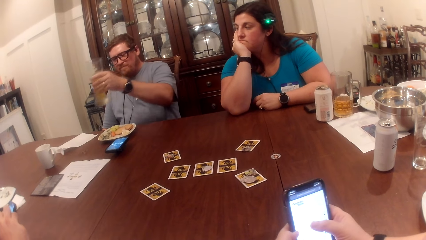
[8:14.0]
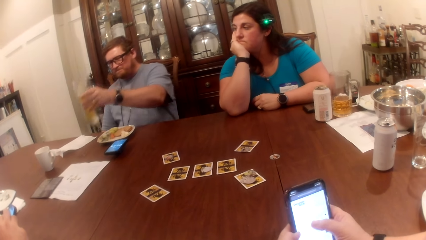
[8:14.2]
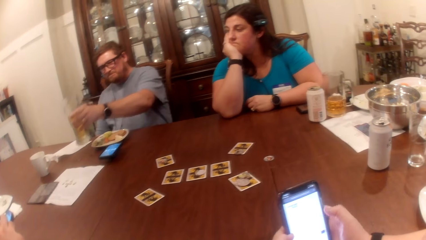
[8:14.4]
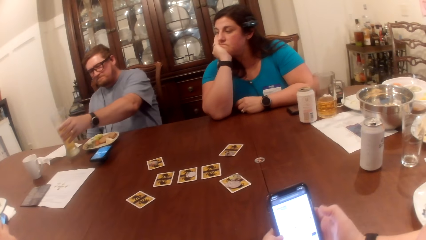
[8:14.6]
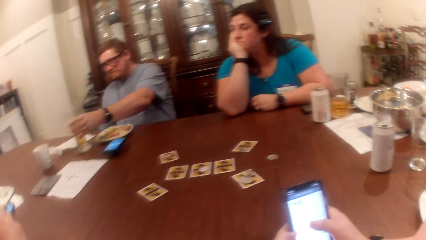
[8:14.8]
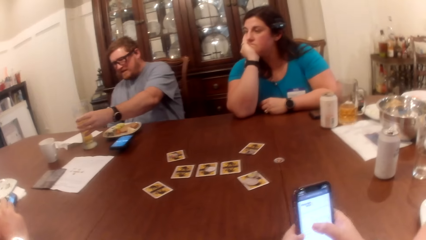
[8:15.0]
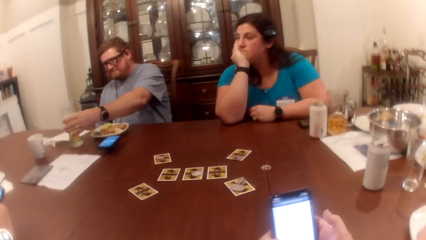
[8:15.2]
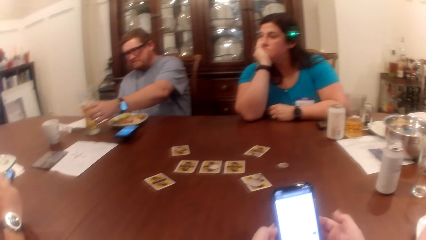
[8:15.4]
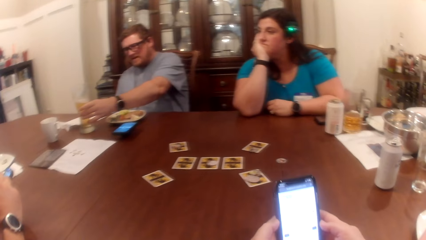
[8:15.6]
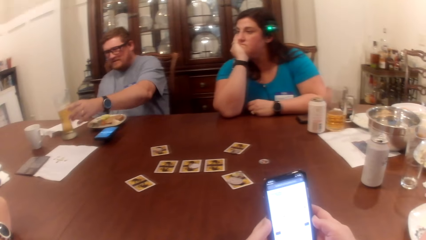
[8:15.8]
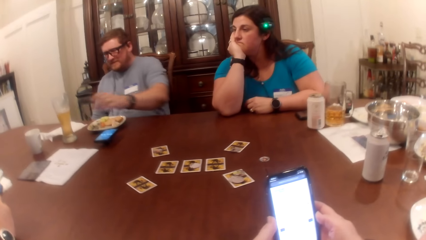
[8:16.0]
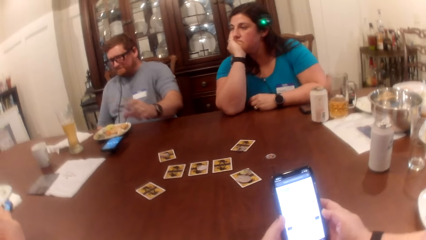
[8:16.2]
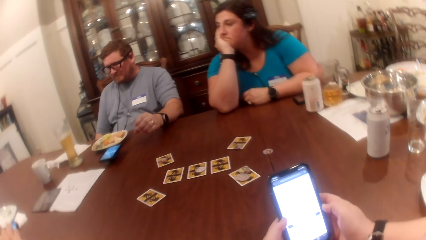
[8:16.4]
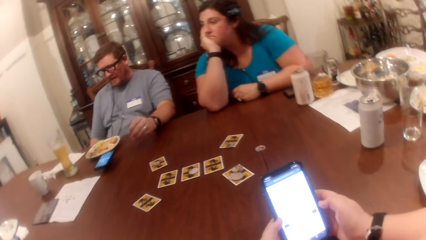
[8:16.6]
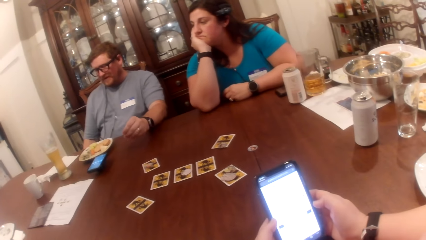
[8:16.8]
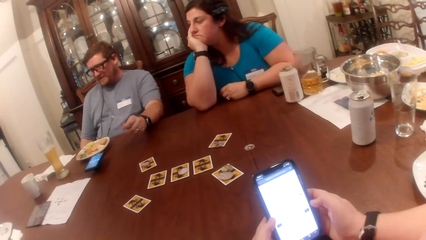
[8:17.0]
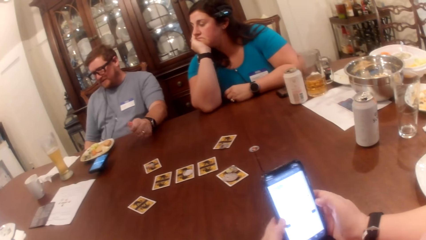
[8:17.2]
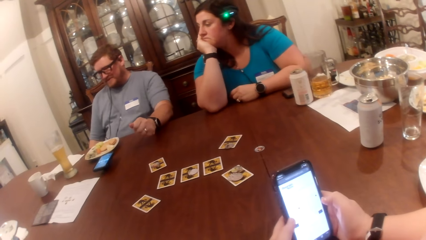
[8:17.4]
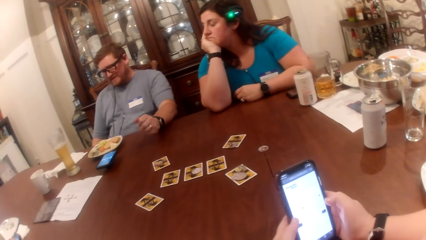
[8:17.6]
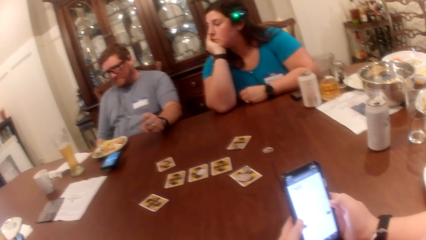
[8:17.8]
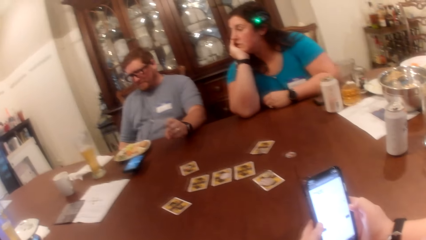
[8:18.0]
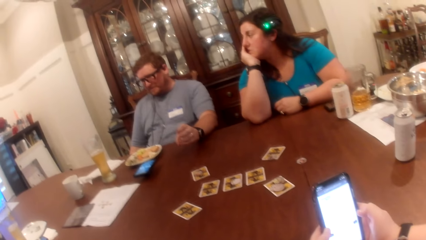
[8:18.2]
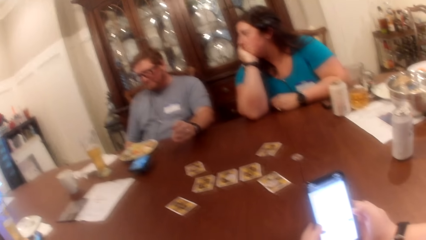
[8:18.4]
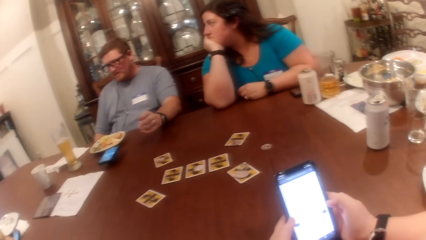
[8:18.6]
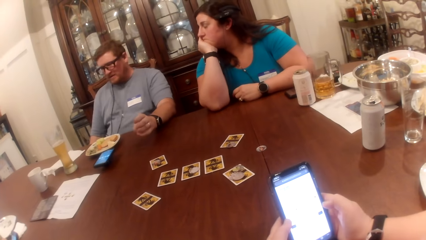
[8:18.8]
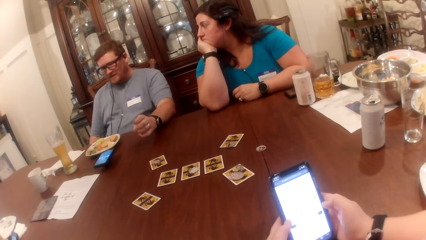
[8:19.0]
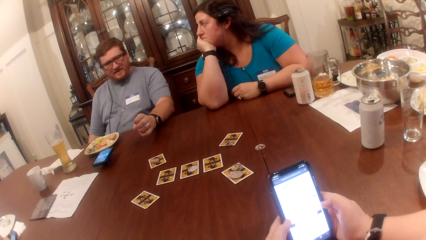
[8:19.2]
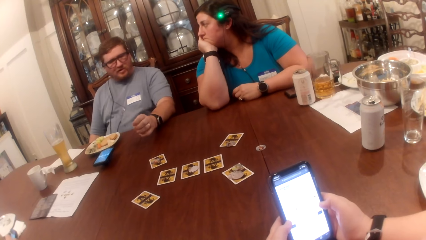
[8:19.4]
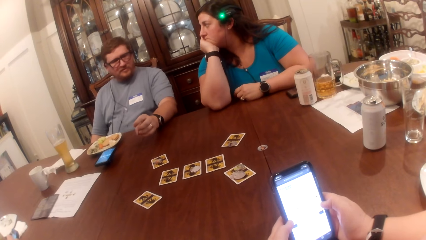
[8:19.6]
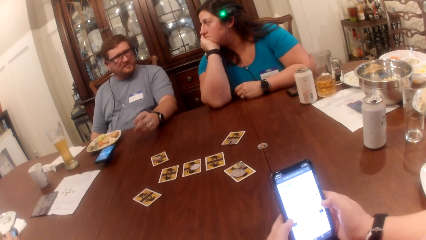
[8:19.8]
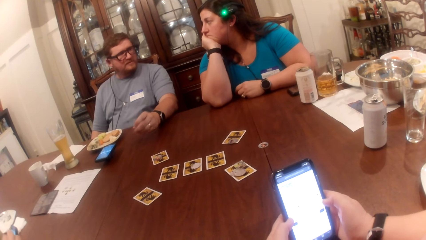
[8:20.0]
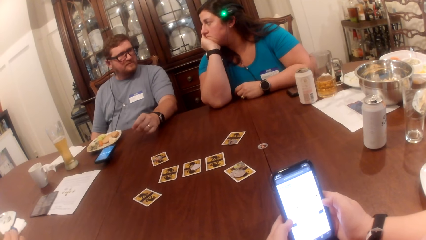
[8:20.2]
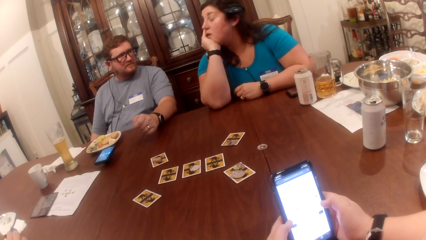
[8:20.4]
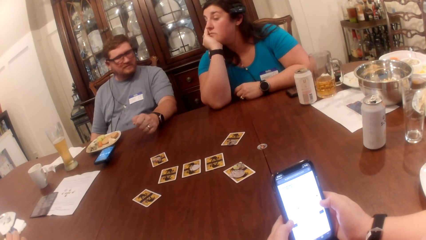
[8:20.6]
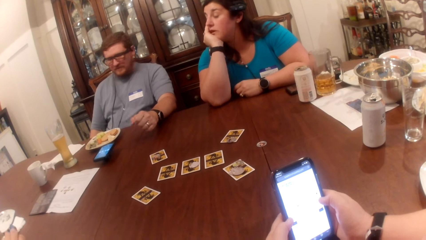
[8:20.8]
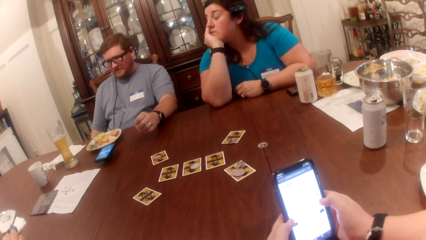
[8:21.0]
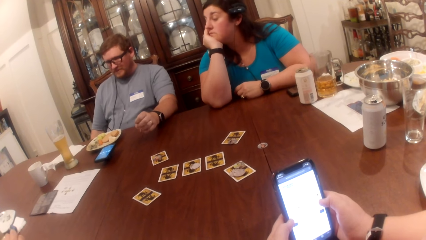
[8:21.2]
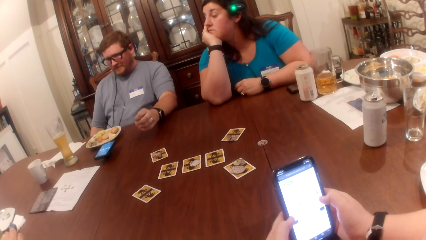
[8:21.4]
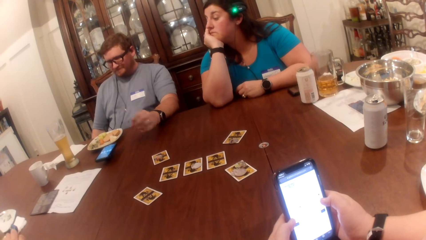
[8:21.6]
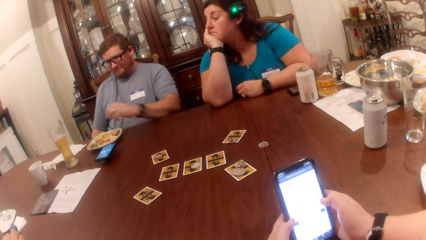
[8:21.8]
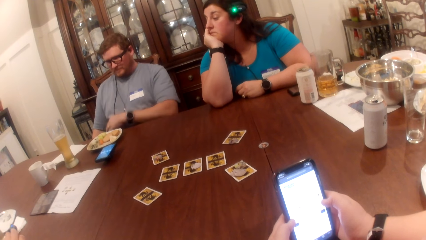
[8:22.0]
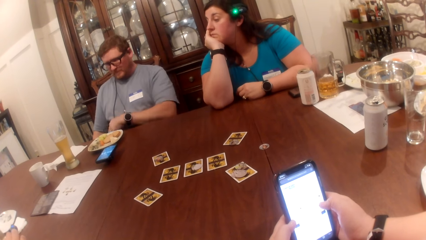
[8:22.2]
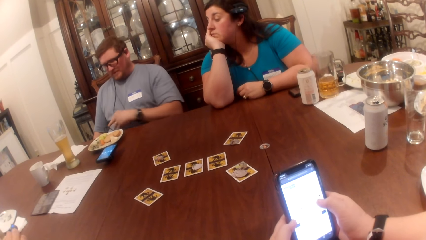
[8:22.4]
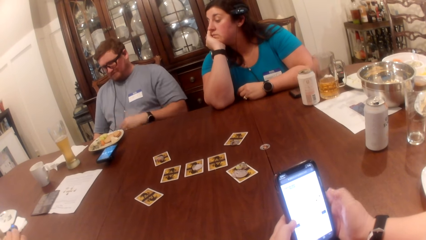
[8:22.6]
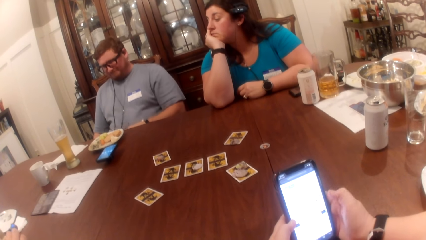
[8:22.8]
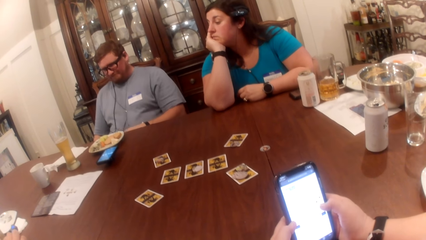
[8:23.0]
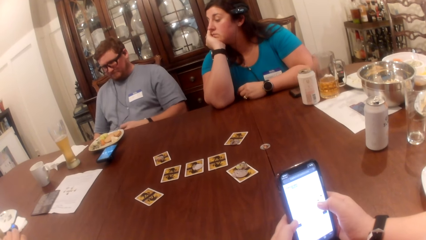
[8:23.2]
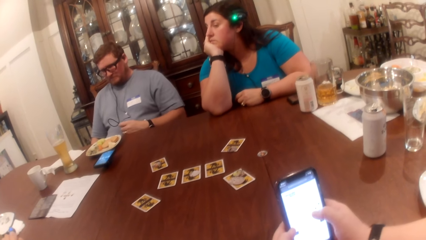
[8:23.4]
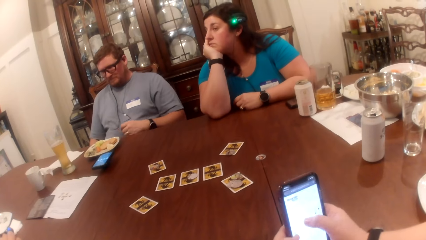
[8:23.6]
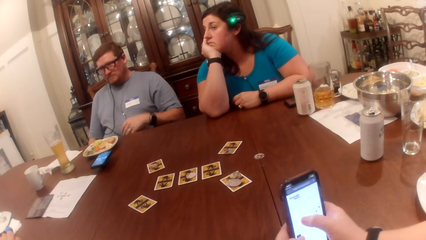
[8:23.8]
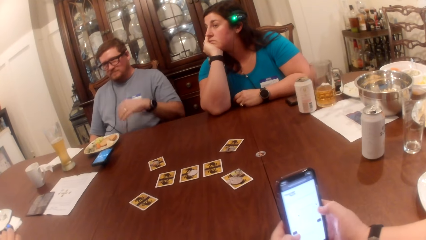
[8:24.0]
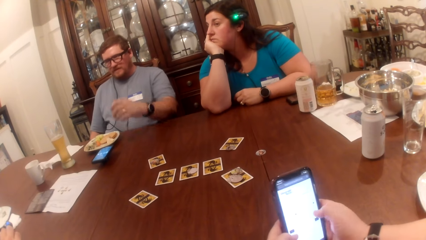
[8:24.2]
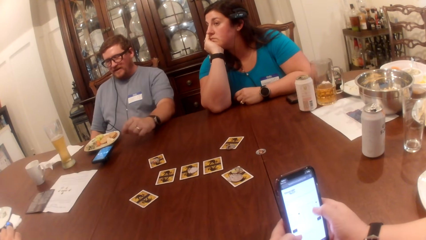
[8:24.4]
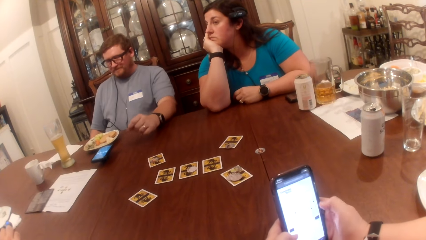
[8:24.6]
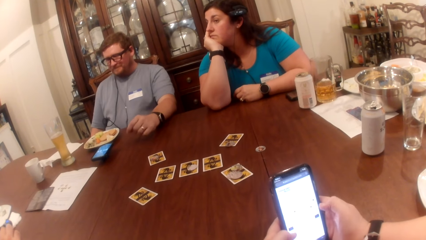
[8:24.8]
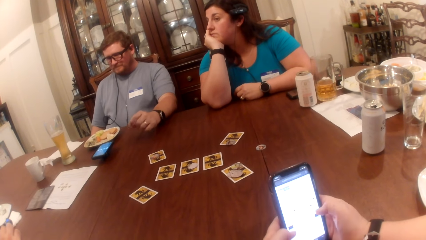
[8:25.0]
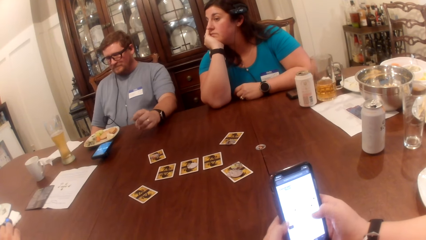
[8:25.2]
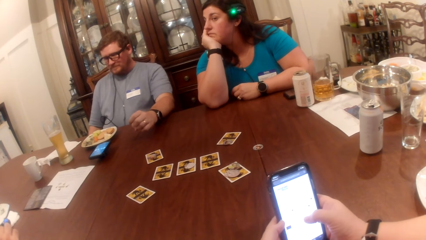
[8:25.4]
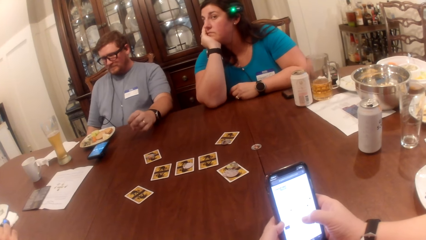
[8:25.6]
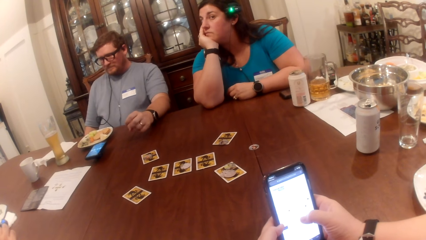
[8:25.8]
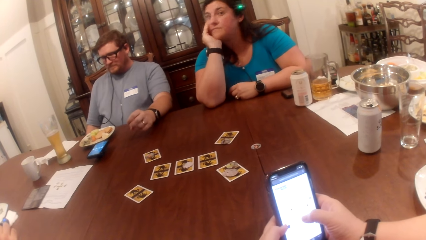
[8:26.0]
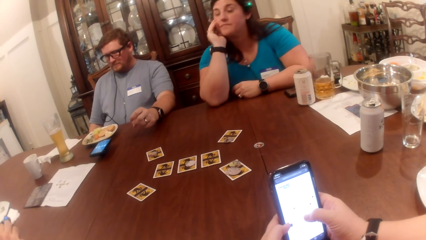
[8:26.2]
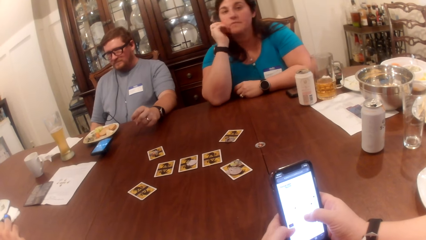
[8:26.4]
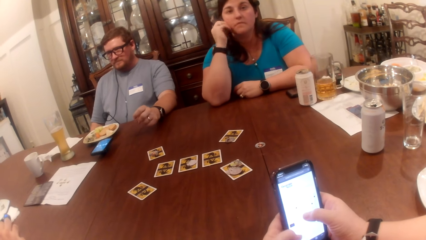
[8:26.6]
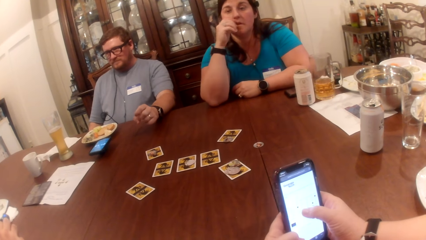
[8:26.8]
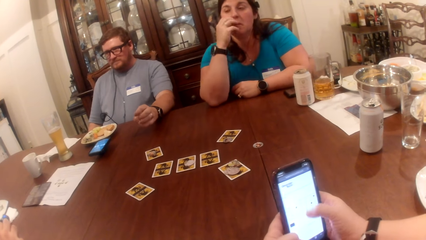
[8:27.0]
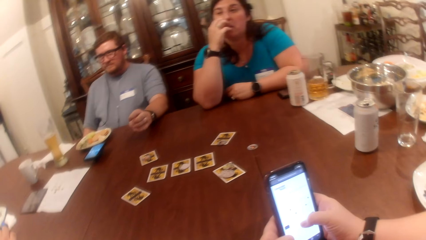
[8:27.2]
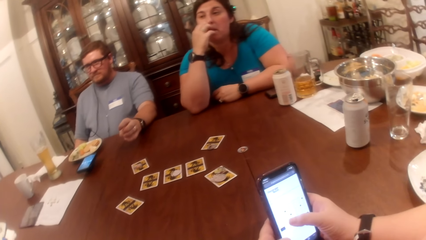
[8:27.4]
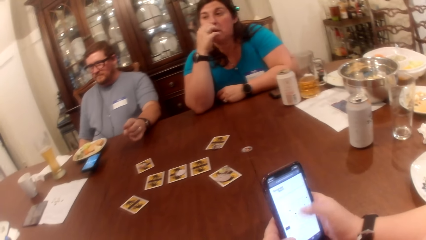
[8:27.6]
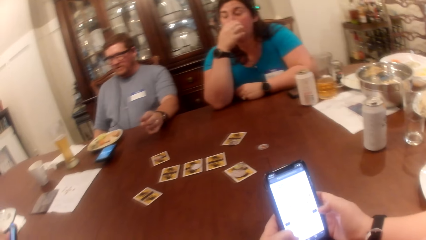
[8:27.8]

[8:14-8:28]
The man drops the cup in his left hand on the table. He converses with the camera wearer, another man and the woman. He touches a wire with his left hand.

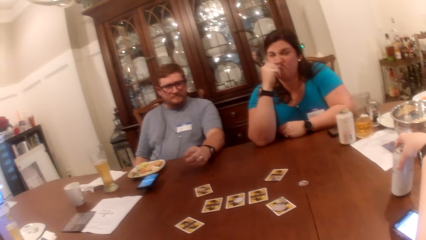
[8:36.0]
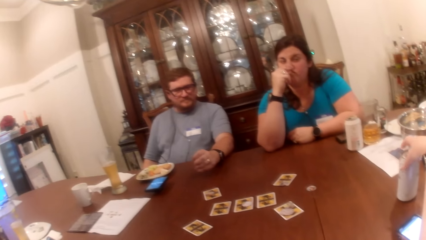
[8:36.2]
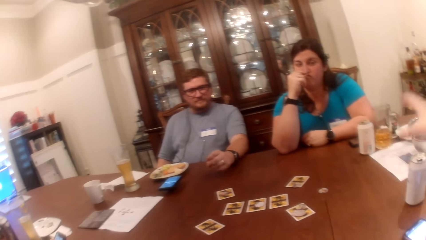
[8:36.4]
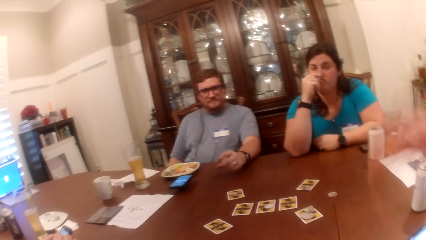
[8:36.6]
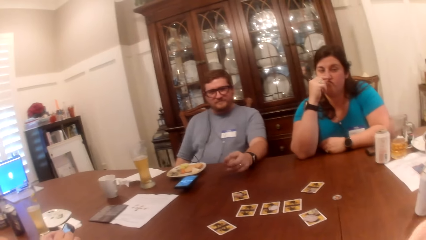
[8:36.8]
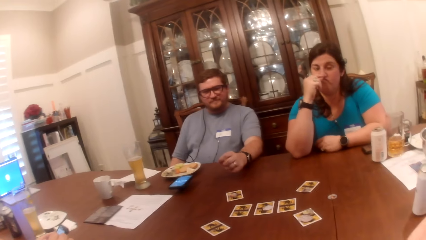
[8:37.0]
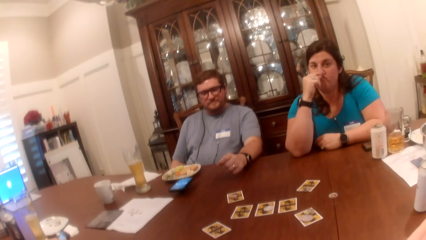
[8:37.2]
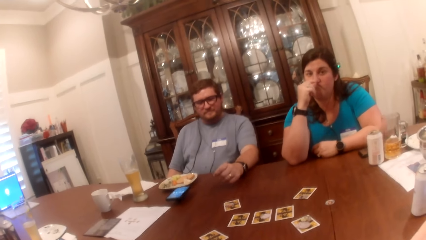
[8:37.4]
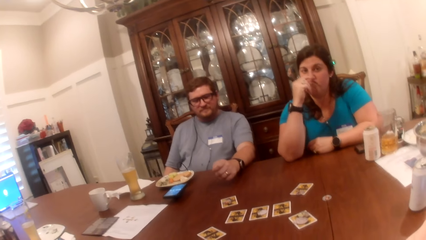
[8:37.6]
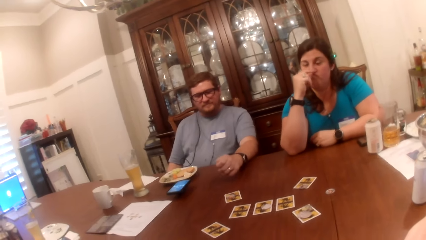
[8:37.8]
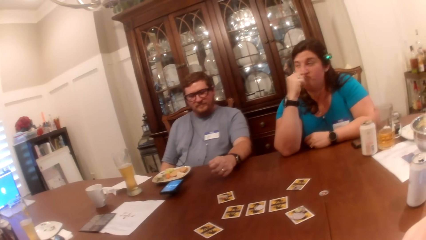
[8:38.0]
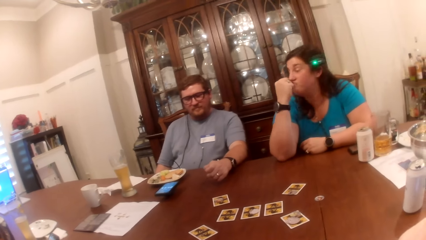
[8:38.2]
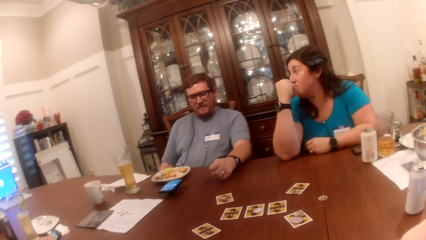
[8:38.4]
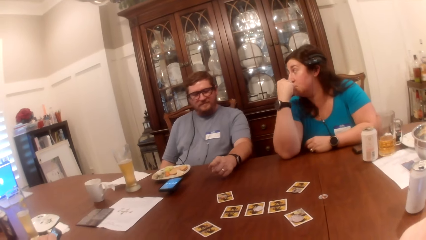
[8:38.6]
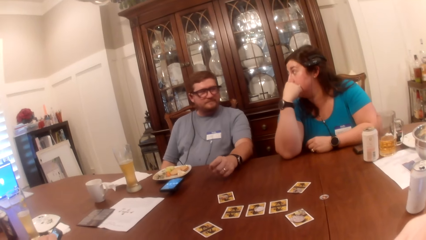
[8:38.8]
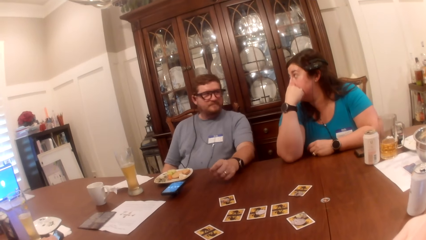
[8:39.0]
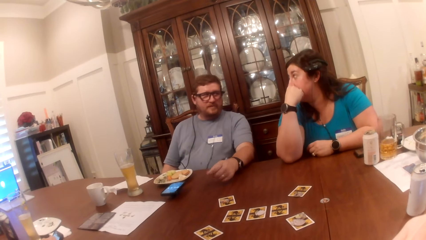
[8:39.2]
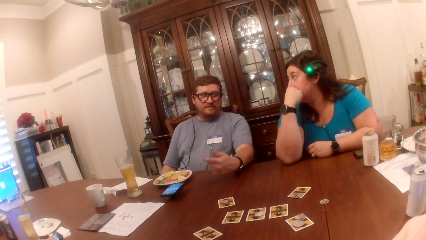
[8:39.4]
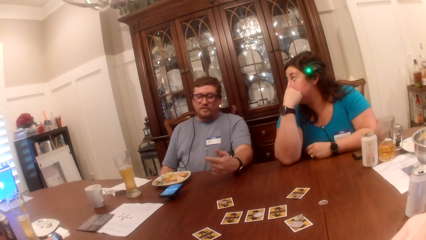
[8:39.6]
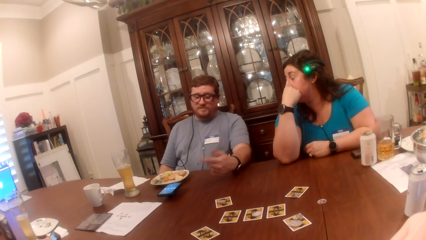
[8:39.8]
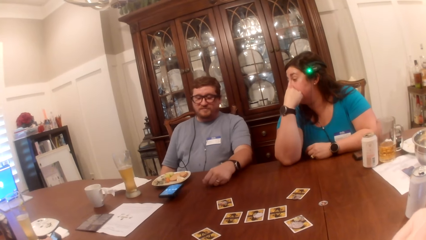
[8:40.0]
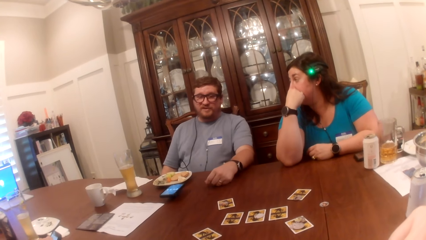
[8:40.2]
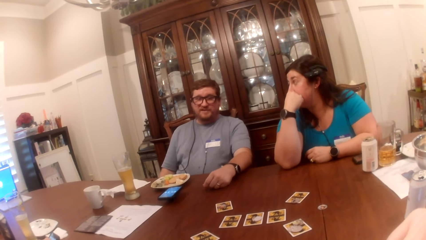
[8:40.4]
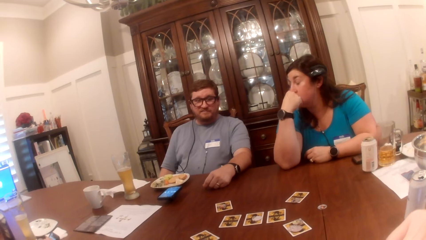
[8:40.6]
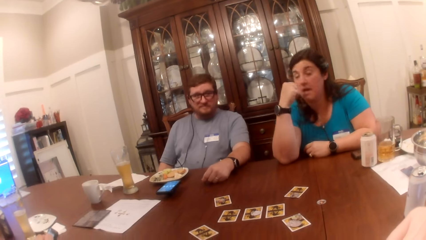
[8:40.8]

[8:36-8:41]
The camera wearer drops the can drink in her right hand on the table.
